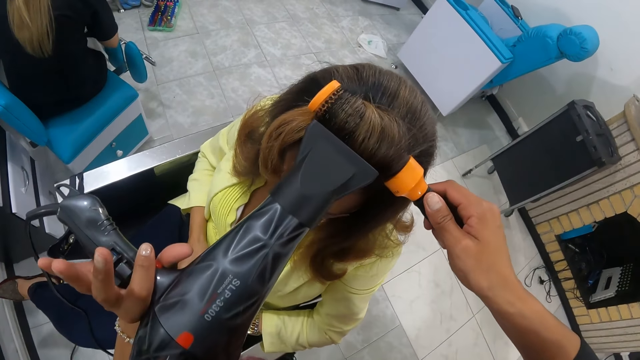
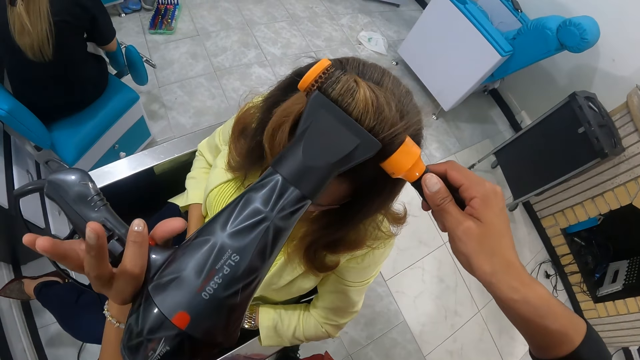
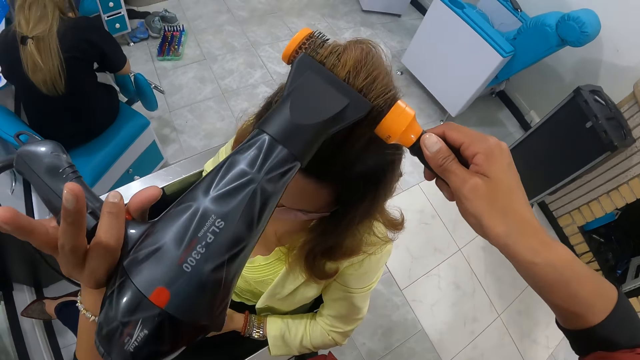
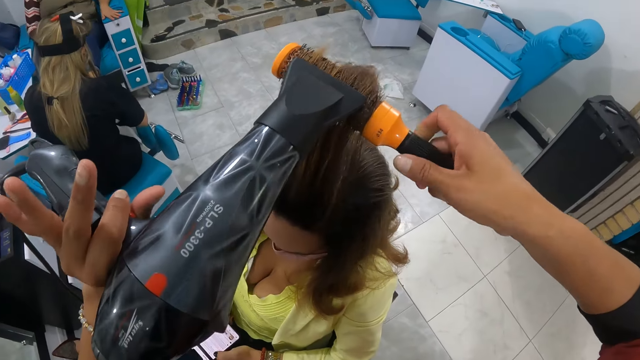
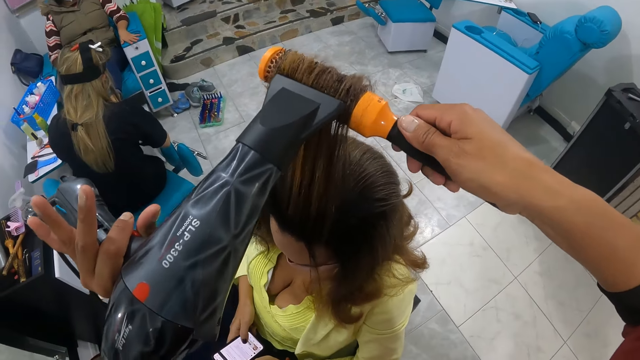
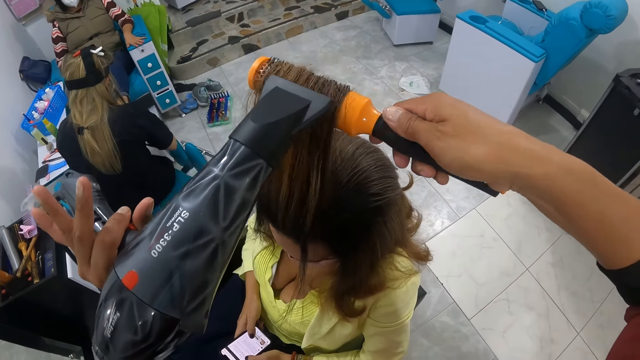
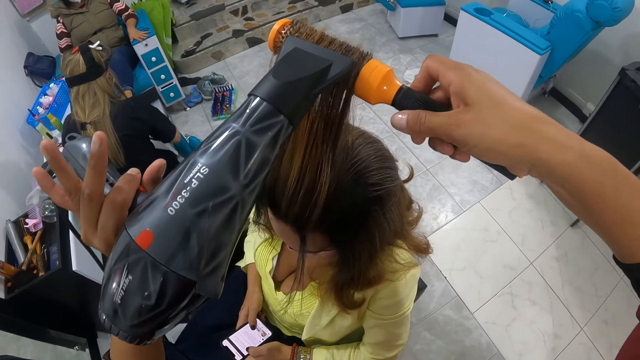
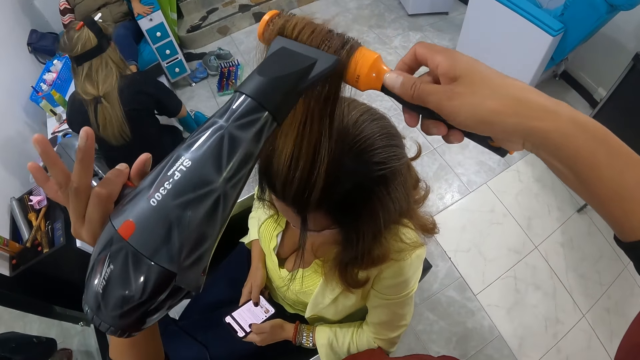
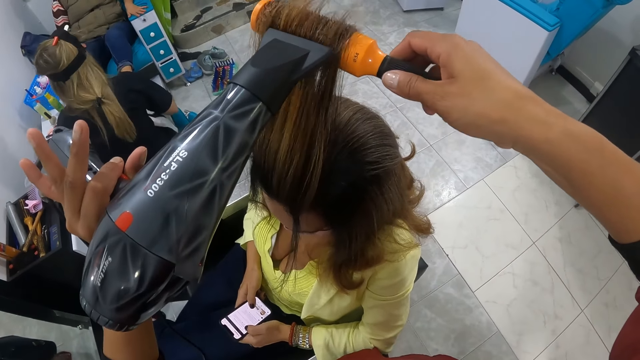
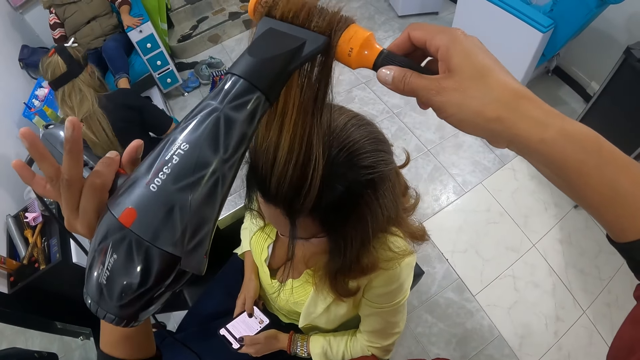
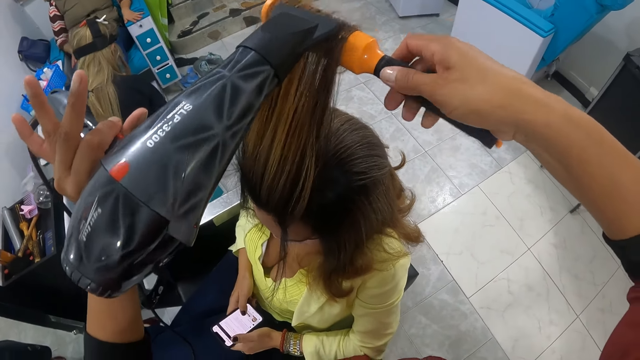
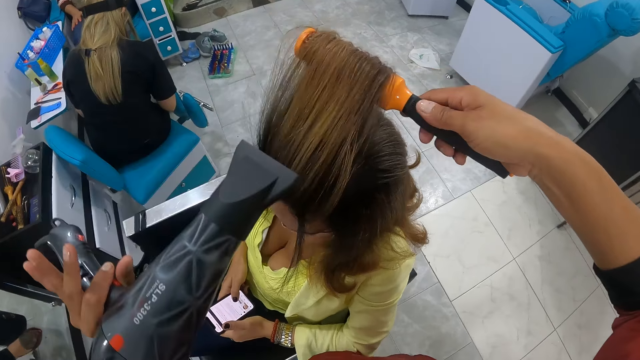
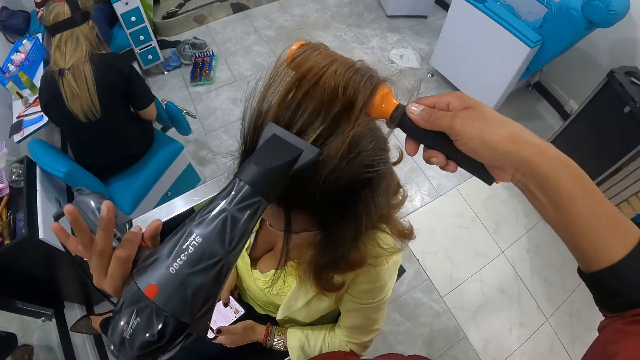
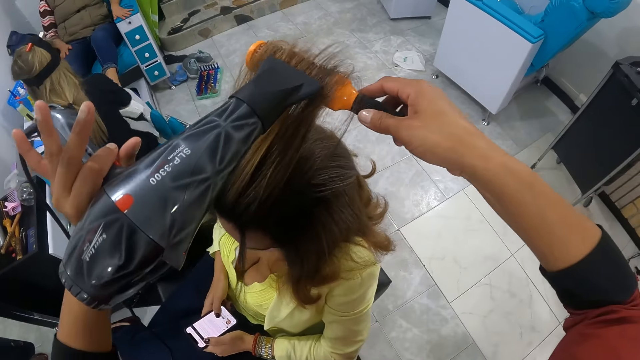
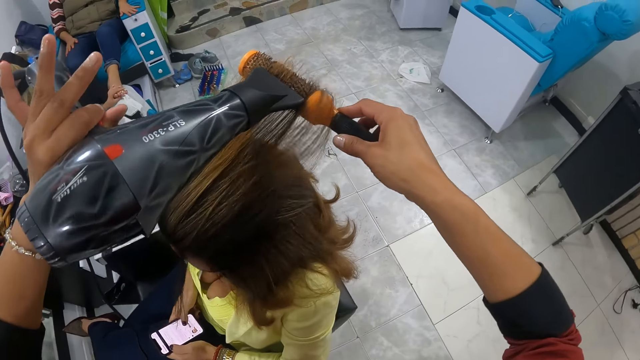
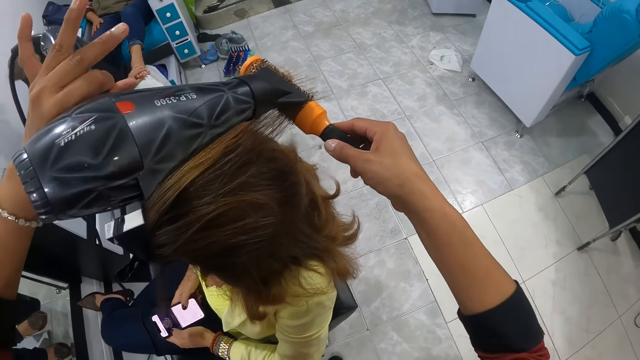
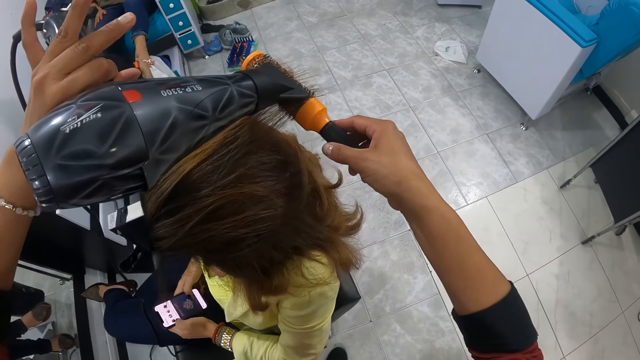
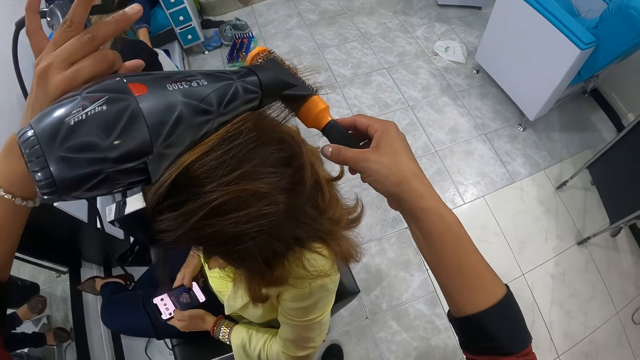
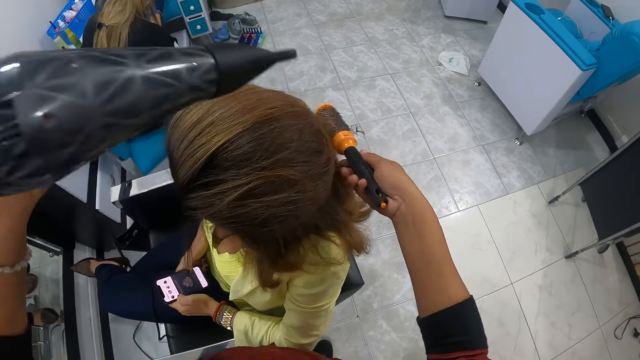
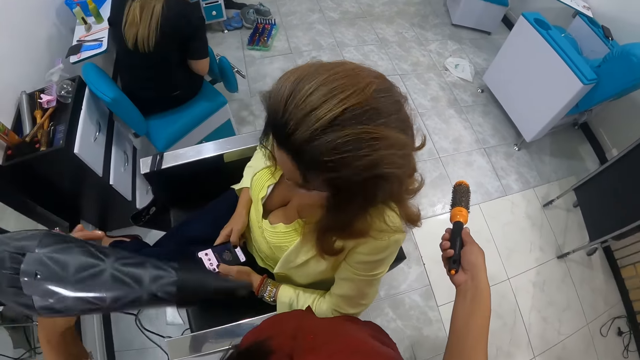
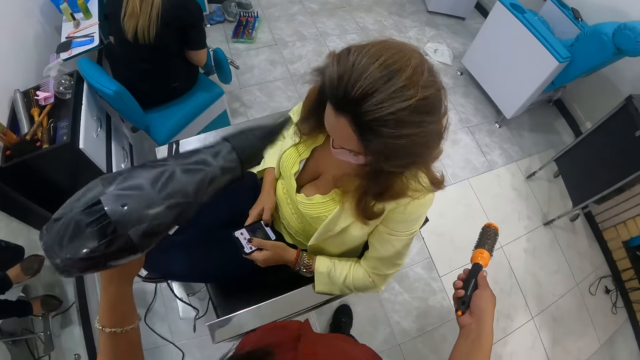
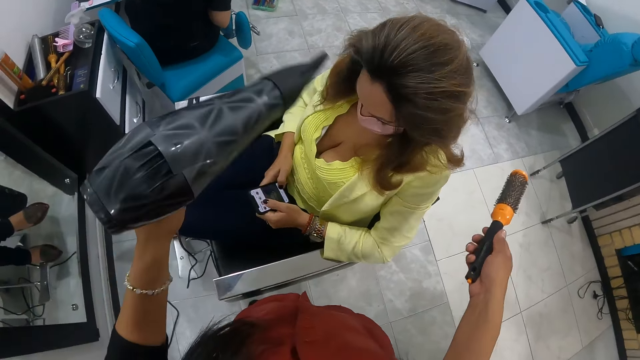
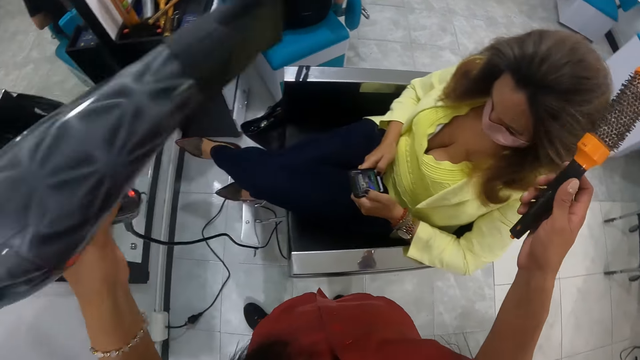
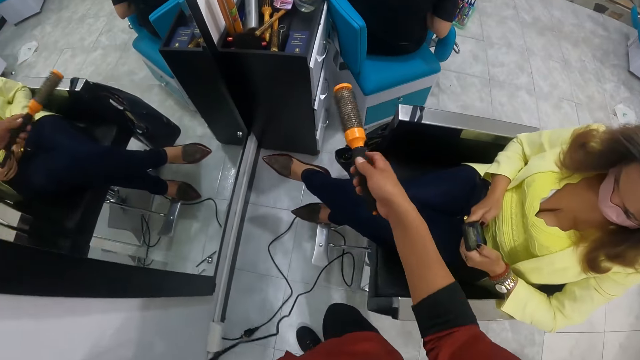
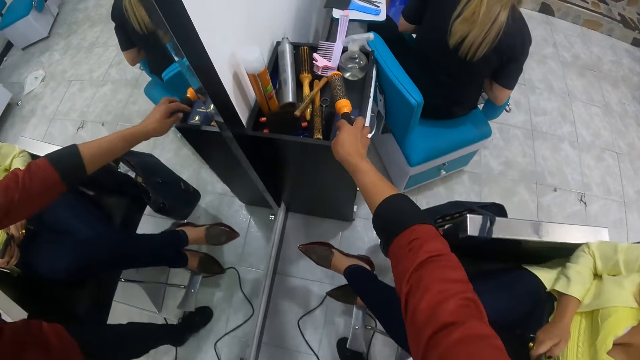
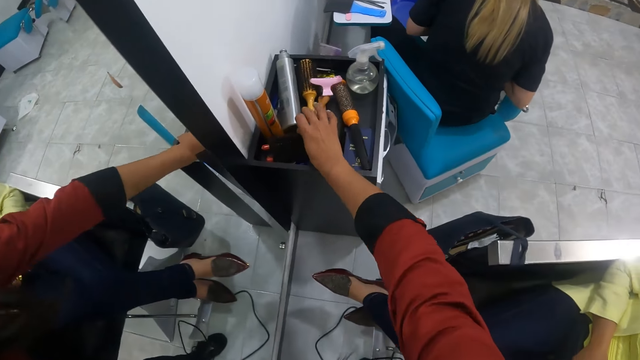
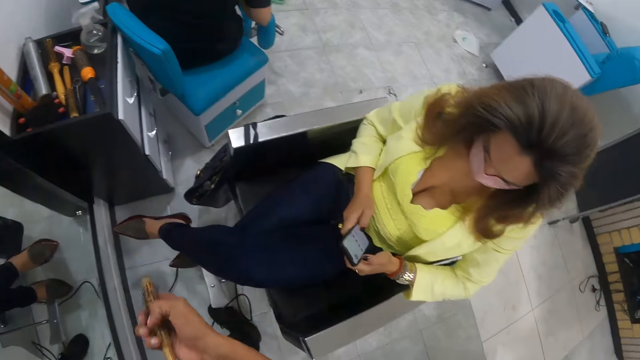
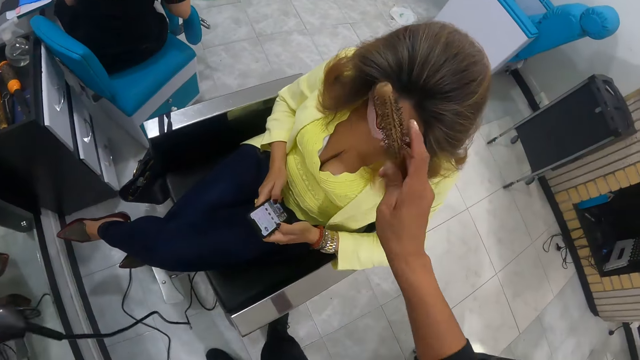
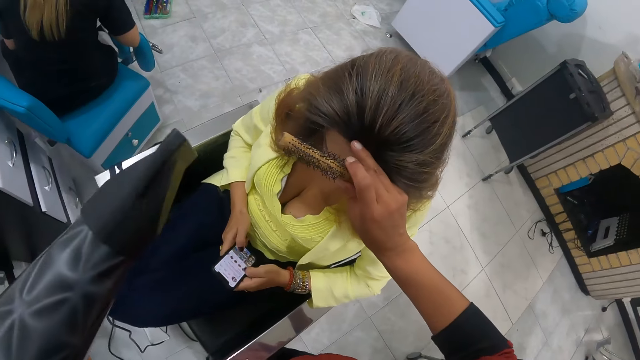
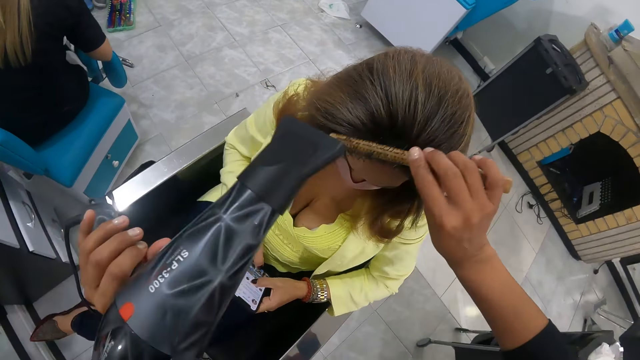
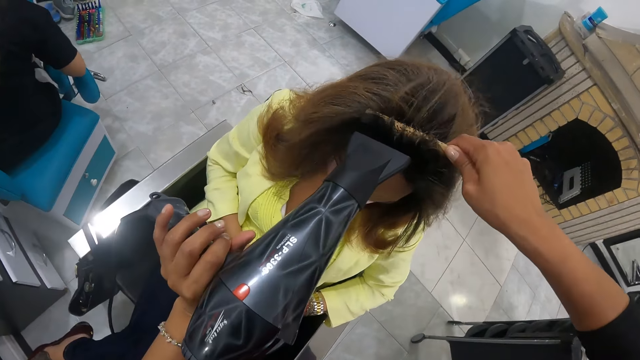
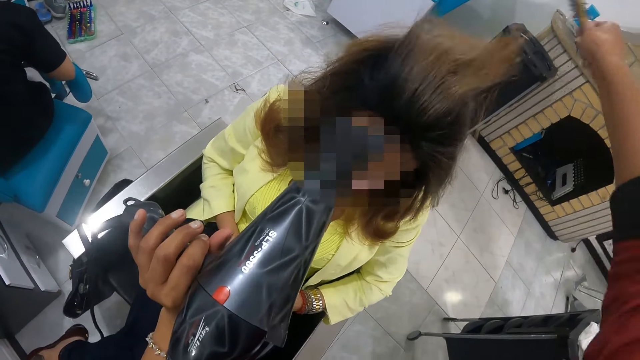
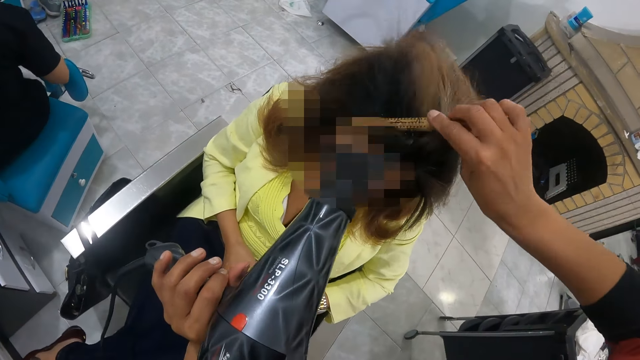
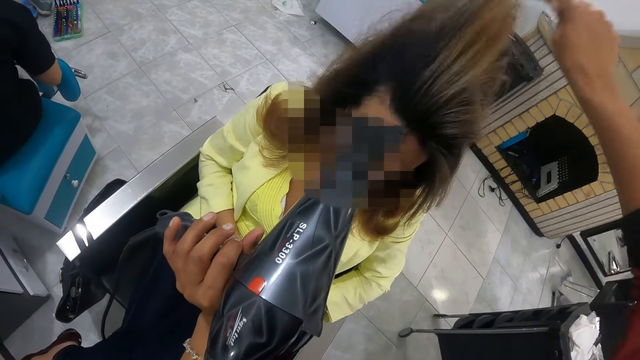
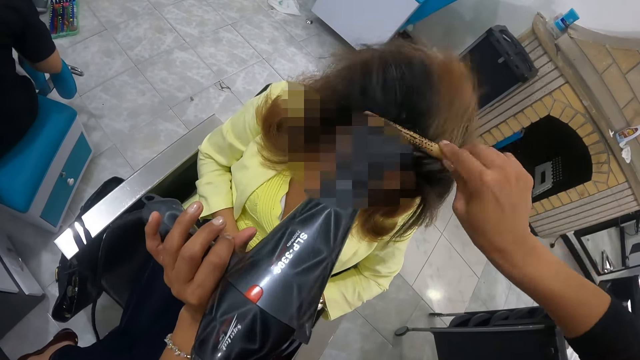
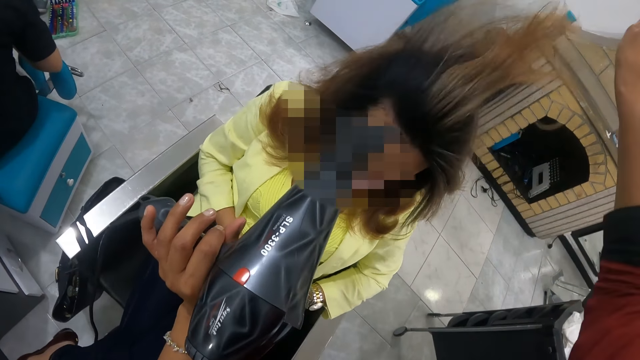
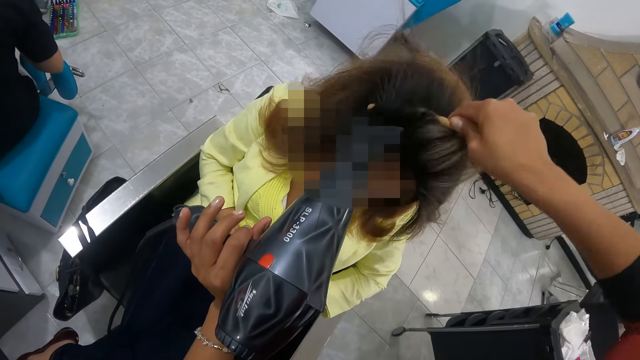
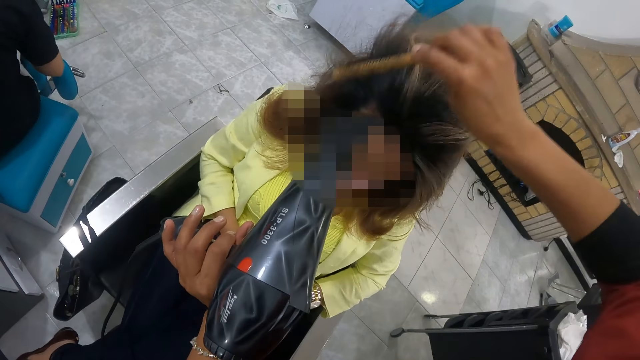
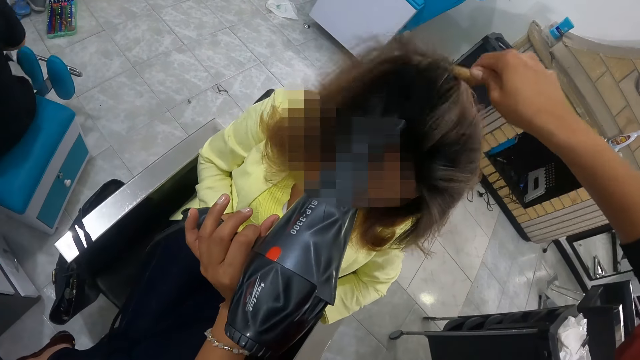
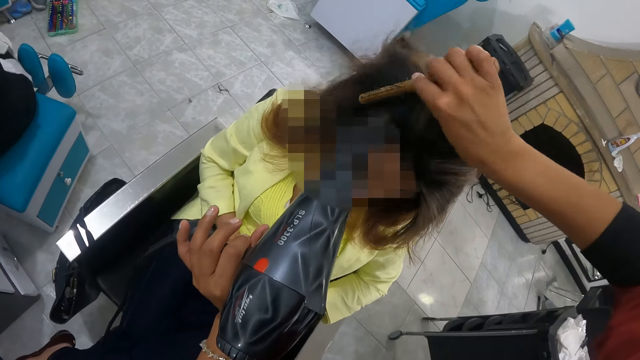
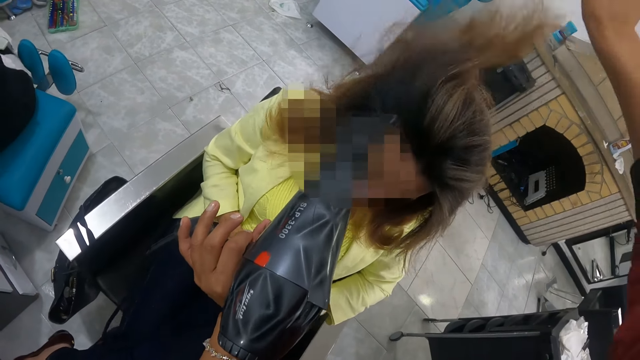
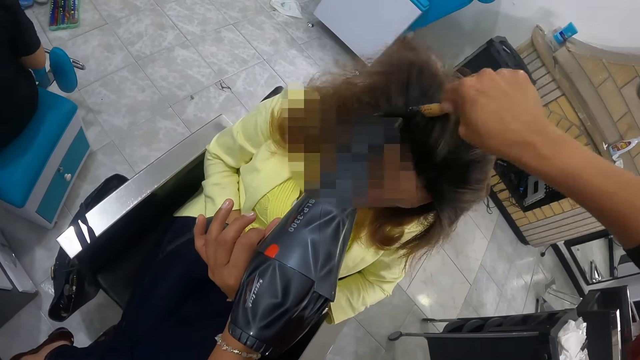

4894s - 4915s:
The camera wearer blow-dries a woman's hair. She removes the comb and blow dryer from the woman's hair. She dries the hair of the woman with the hair dryer in her left hand. She turns. She drops the brush from her right hand to a table. She picks up the brush from the table with her right hand. She turns. She touches the woman's hair. She brushes the hair of the woman with the brush in her right hand. She dries the hair of the woman with the hair dryer in her left hand.
